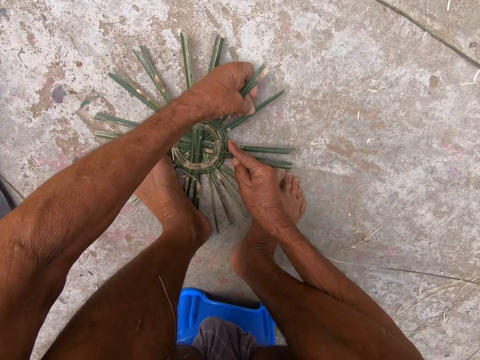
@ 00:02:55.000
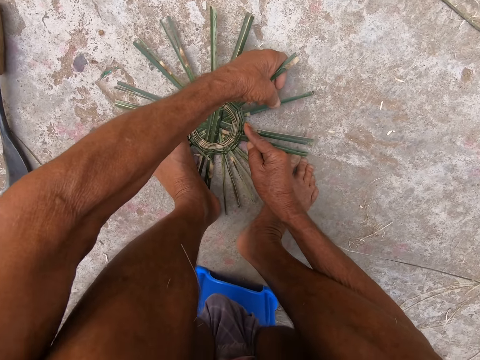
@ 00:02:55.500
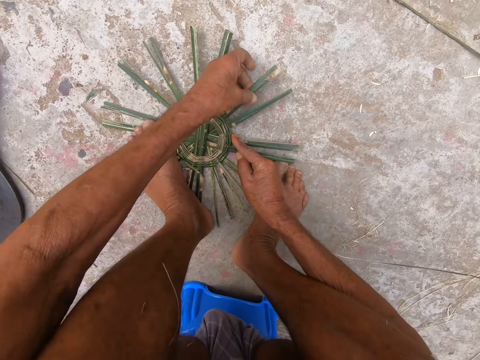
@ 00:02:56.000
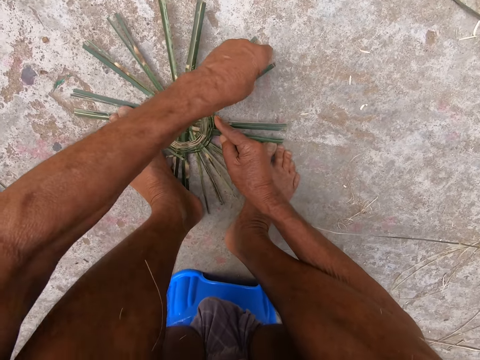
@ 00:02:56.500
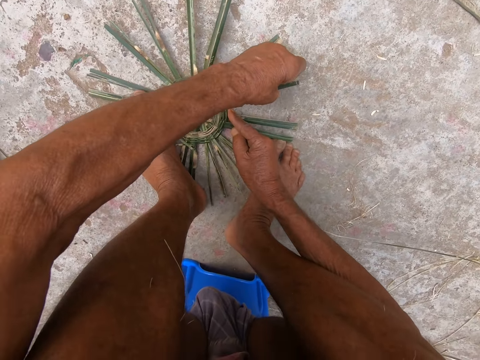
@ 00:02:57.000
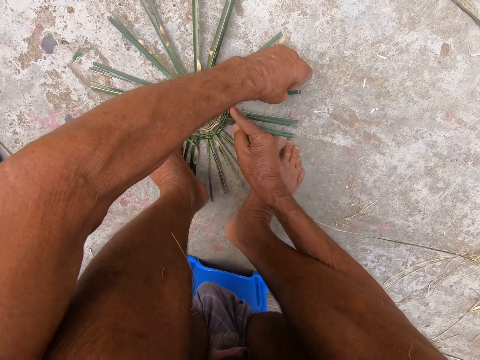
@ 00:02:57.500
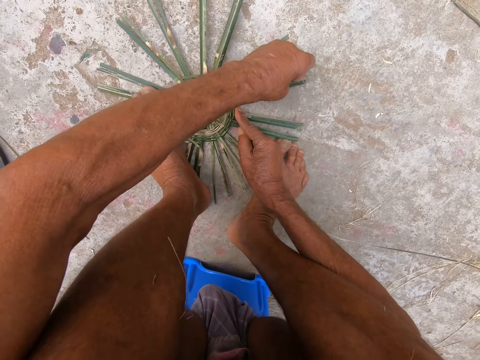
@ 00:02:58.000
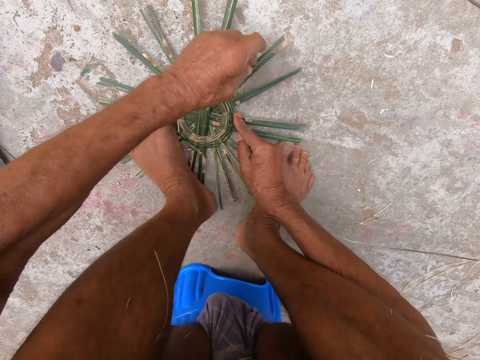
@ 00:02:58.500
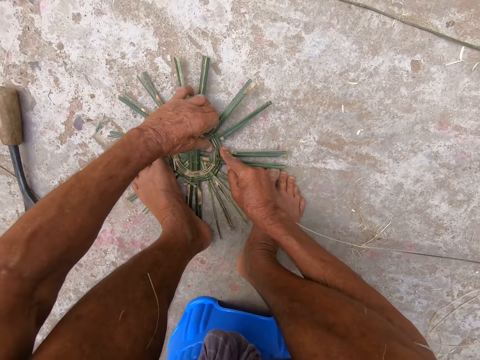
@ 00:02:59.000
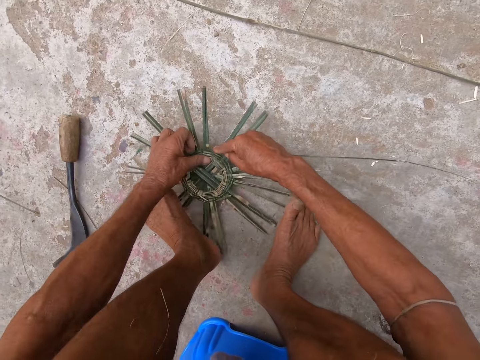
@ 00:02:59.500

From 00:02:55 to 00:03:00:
The camera wearer lifts his left leg from the basket base. He lifts the basket base from the floor with both hands.

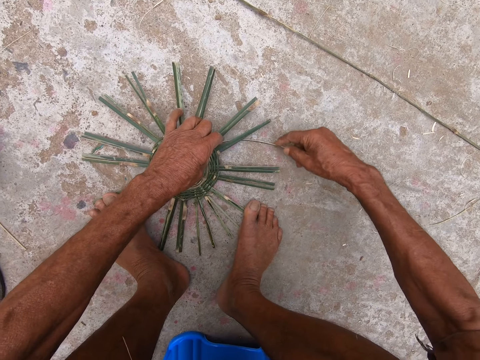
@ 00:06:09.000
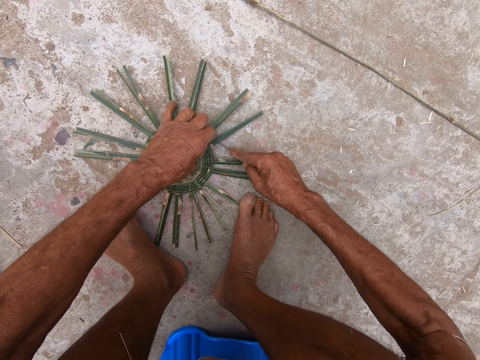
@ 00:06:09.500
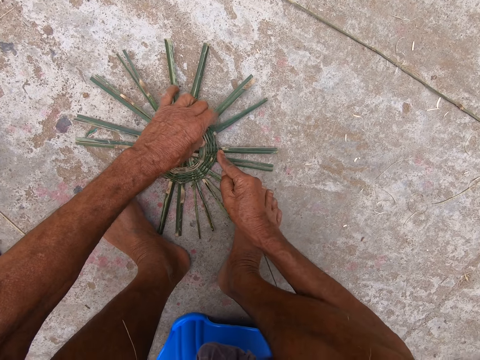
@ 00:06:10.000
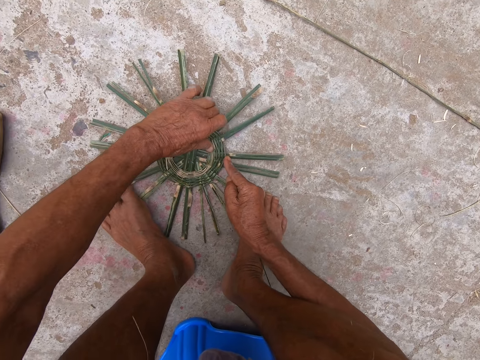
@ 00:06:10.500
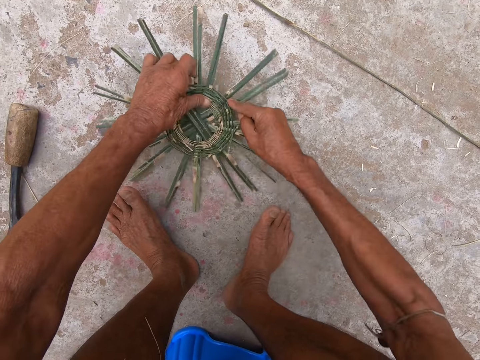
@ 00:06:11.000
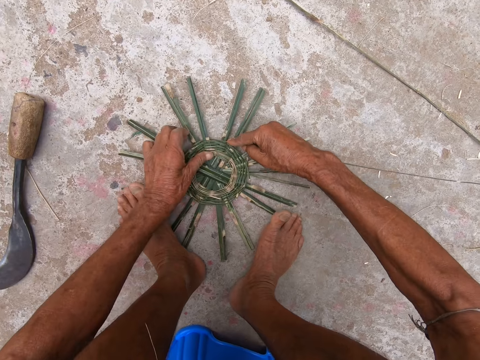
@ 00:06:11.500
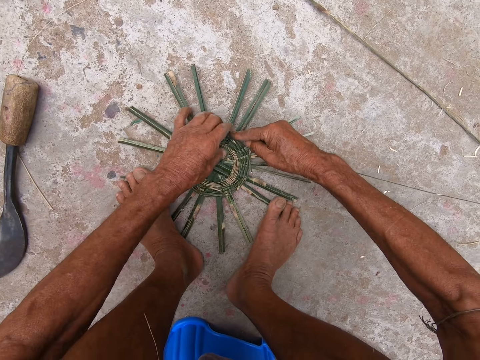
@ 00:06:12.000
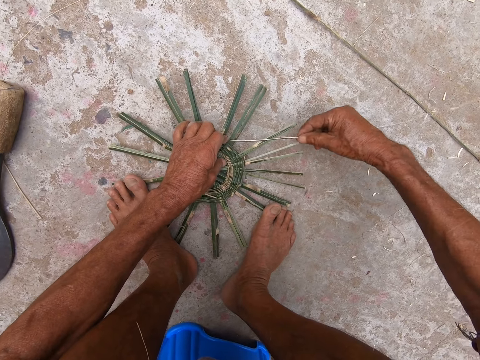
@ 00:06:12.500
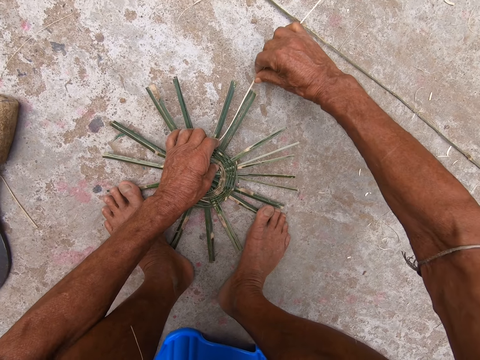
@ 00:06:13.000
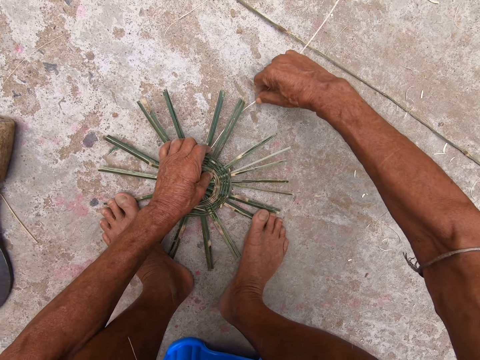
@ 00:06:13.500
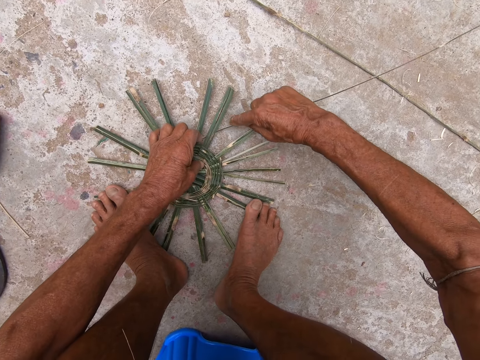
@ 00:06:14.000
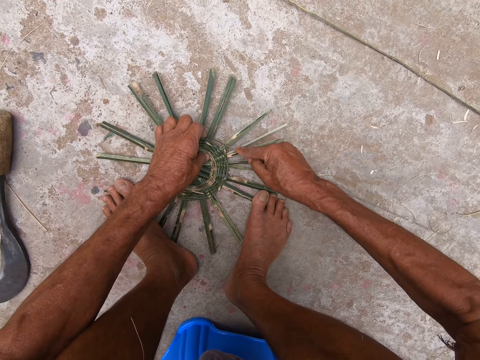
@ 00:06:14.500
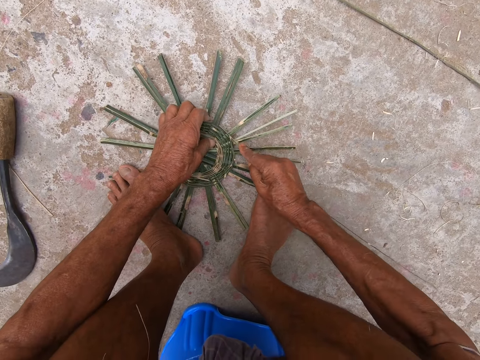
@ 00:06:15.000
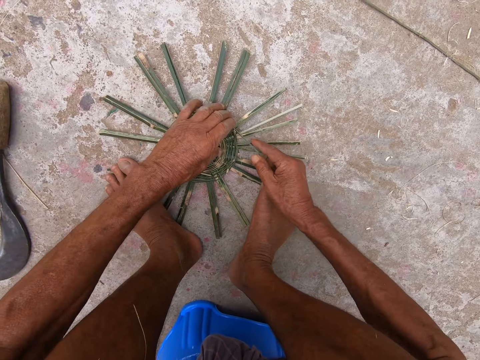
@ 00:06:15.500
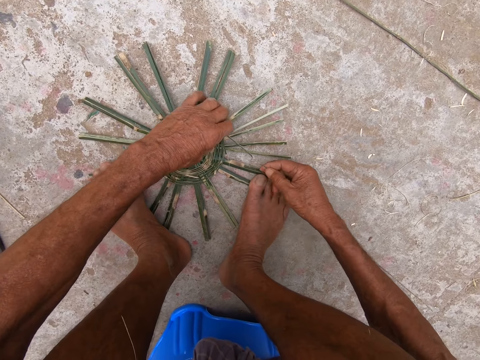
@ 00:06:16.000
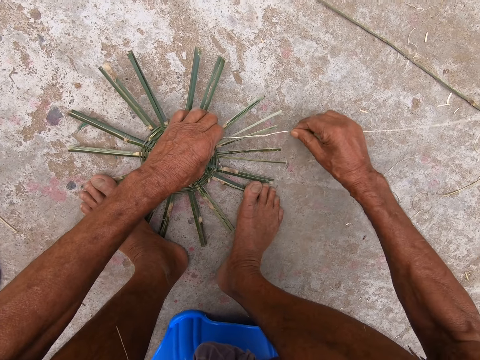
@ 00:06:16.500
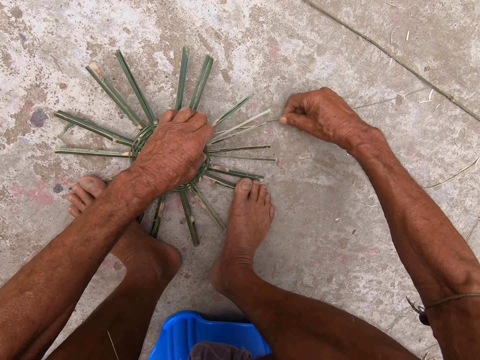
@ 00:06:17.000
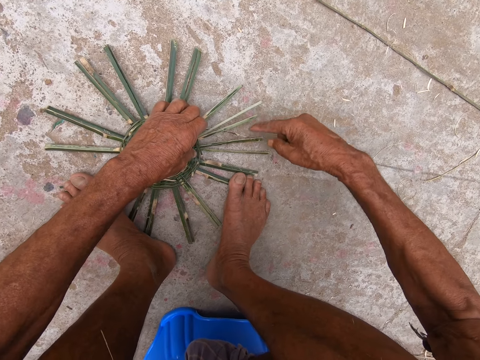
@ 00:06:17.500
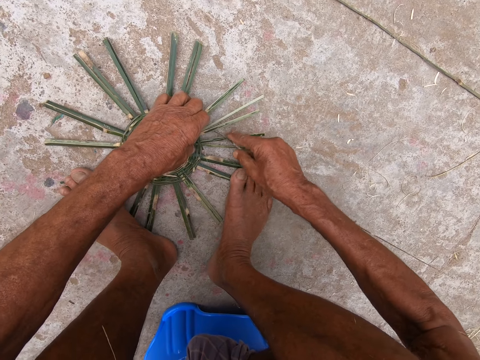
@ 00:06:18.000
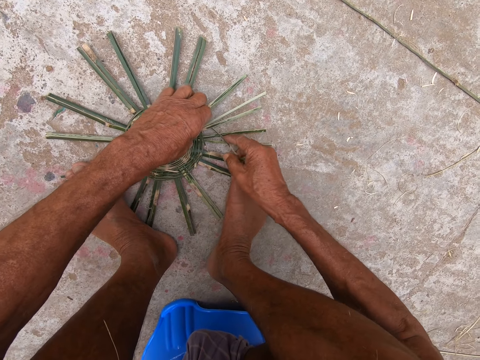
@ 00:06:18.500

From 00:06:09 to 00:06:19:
The camera wearer lifts the basket base from the floor with both hands. He places the basket base on the floor with both hands. He places his left leg on the basket base. He weaves the basket base on the floor with both hands.

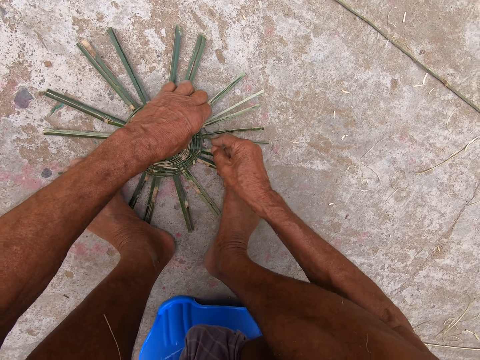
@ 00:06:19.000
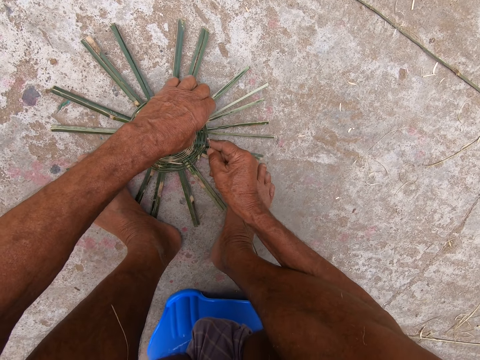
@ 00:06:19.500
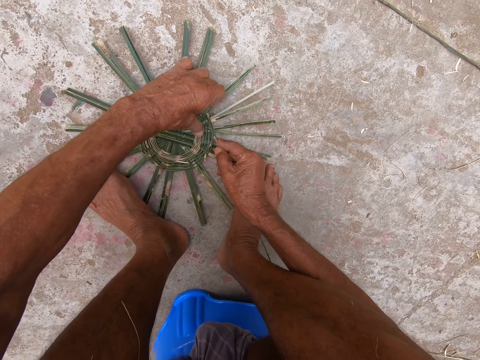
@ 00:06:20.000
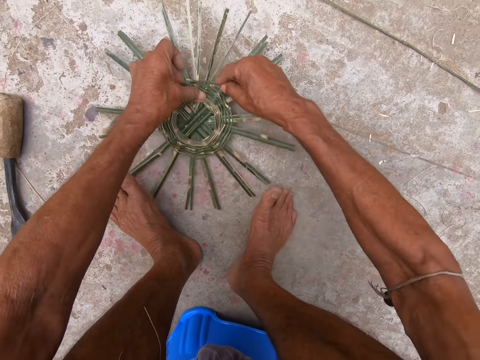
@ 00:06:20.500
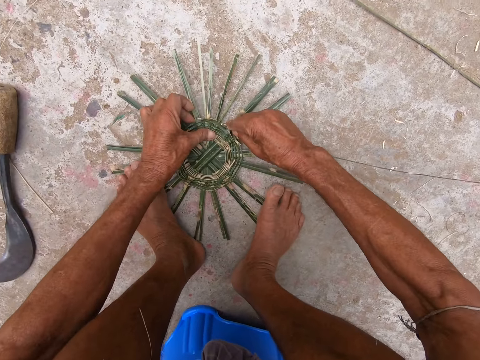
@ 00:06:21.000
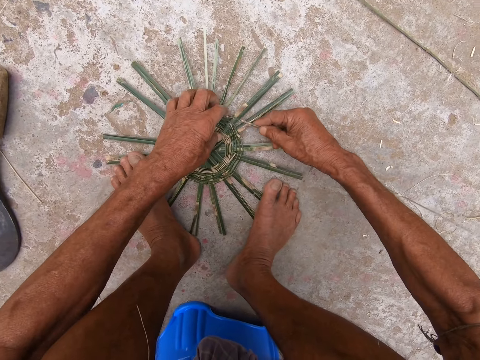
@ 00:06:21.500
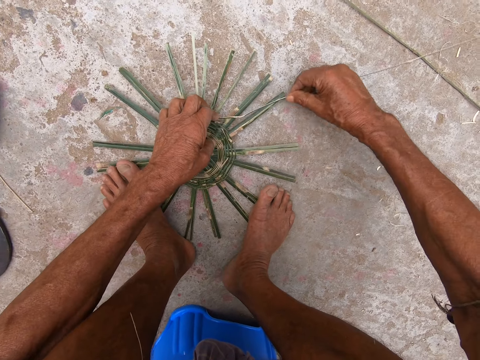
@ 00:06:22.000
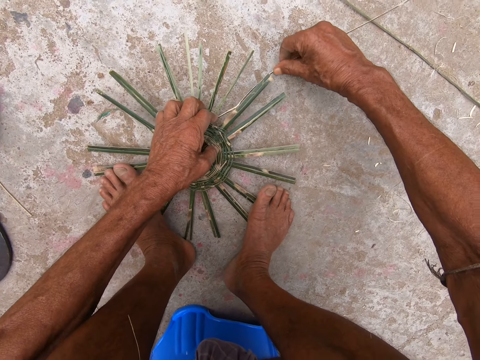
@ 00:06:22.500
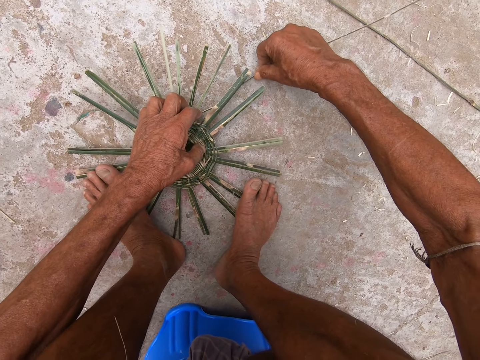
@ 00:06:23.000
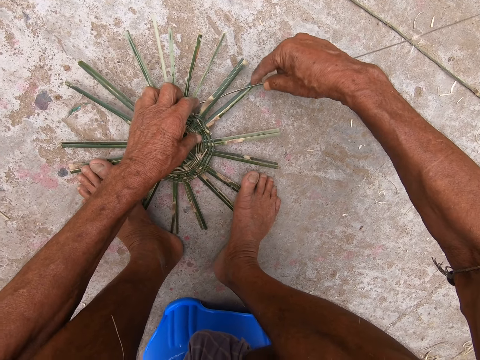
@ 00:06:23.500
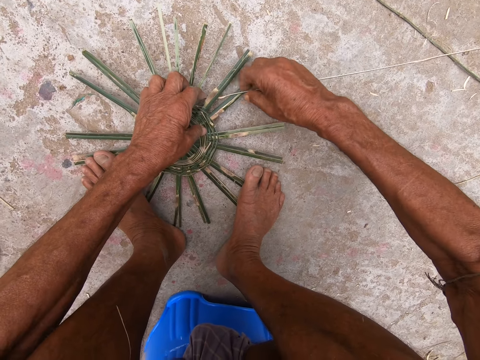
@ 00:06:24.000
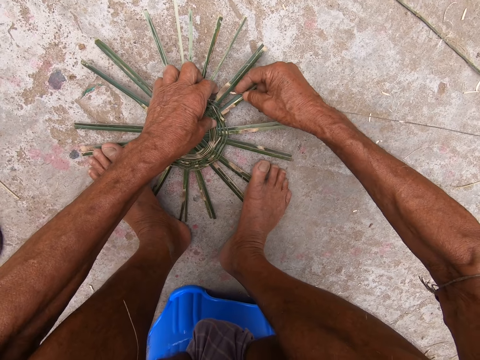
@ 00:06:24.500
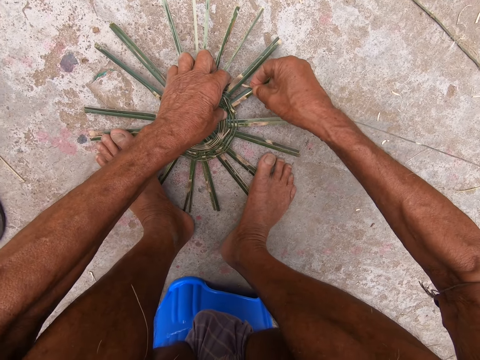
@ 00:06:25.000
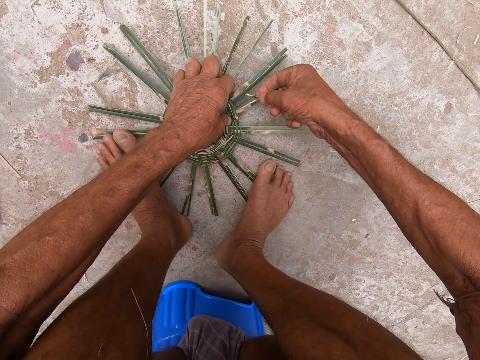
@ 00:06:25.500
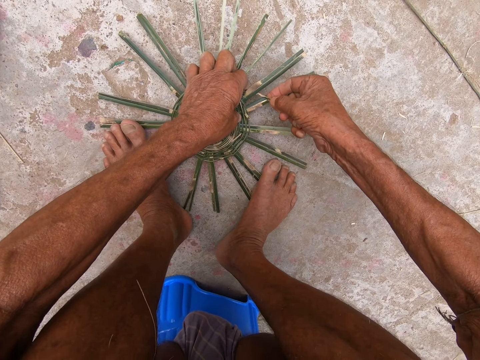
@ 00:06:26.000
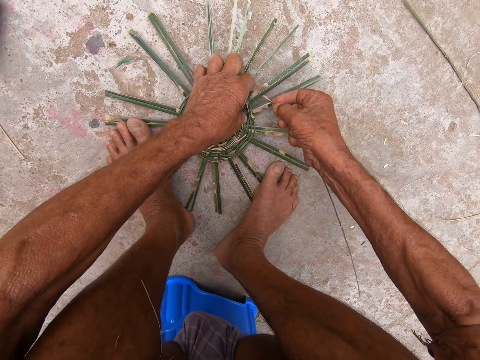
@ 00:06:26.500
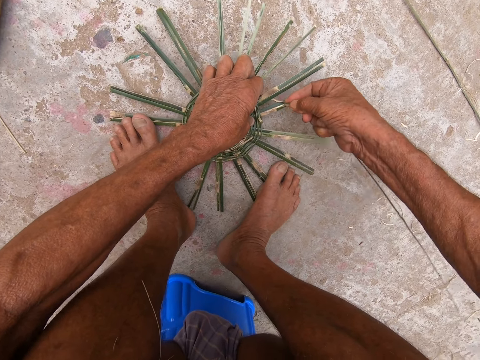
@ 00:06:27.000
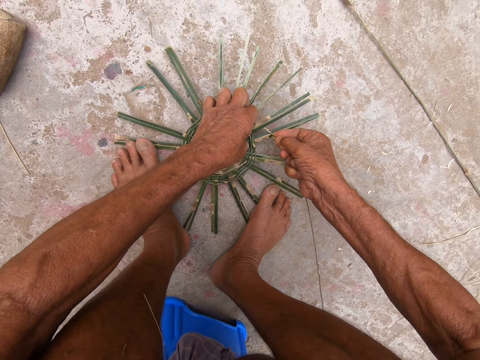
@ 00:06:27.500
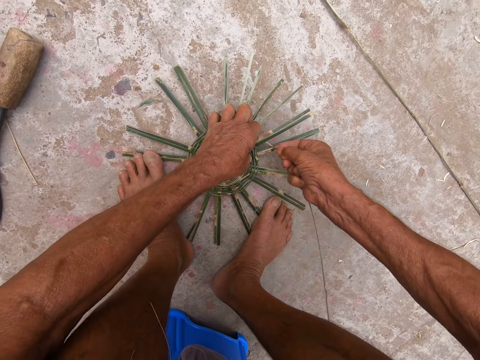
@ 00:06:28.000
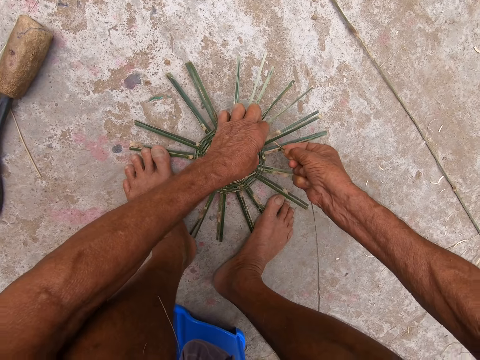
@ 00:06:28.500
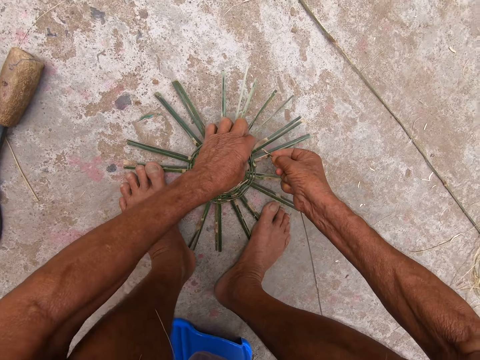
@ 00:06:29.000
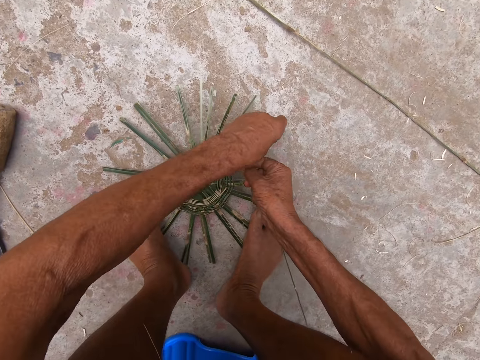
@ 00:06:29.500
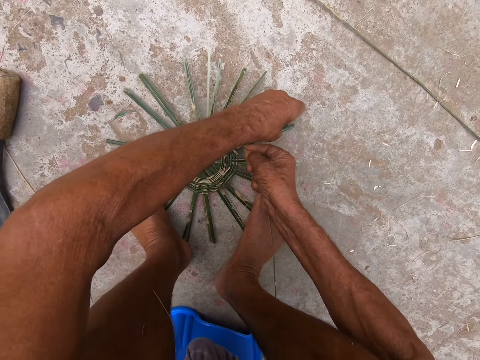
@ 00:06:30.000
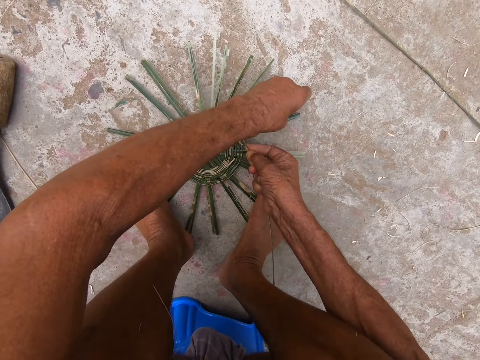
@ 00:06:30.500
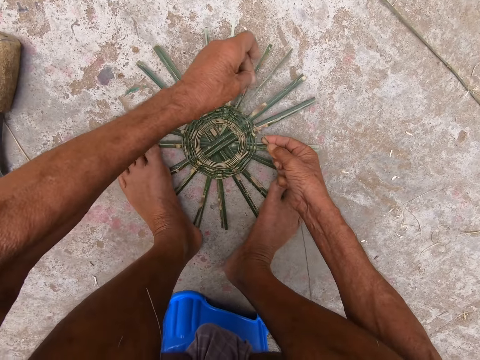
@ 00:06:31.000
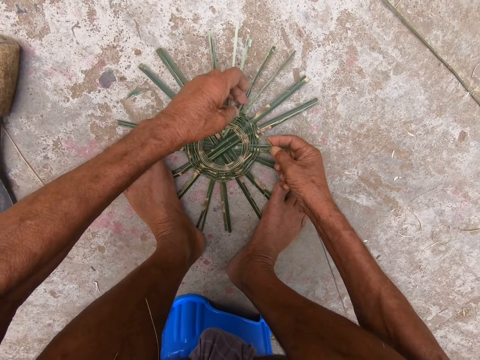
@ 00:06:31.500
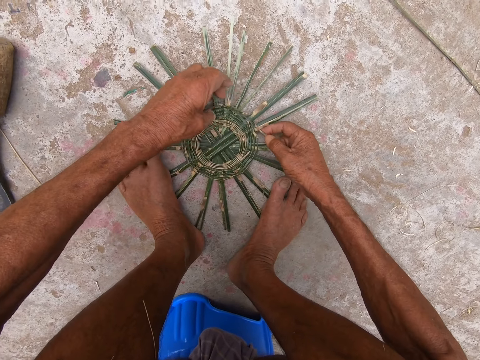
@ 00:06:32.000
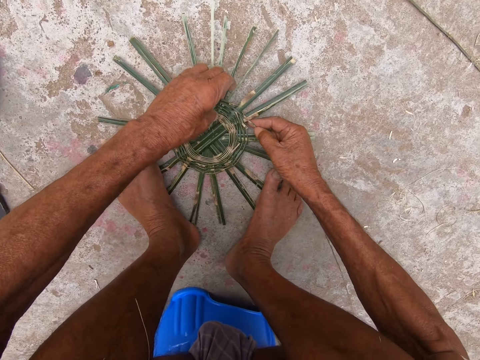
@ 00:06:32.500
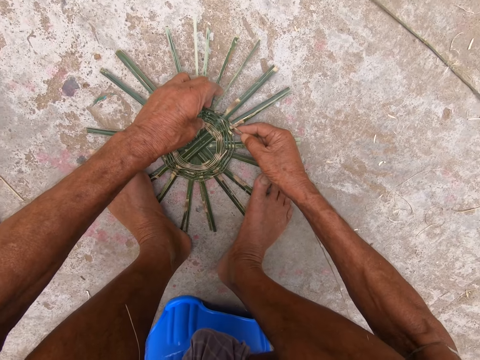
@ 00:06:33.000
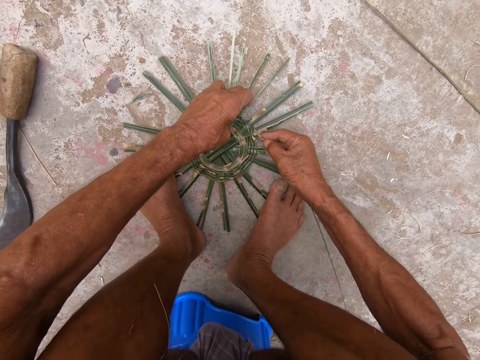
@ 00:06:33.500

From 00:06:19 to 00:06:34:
The camera wearer lifts the basket base from the floor with both hands. He places the basket base on the floor with both hands. He places his left leg on the basket base. He weaves the basket base on the floor with both hands.
